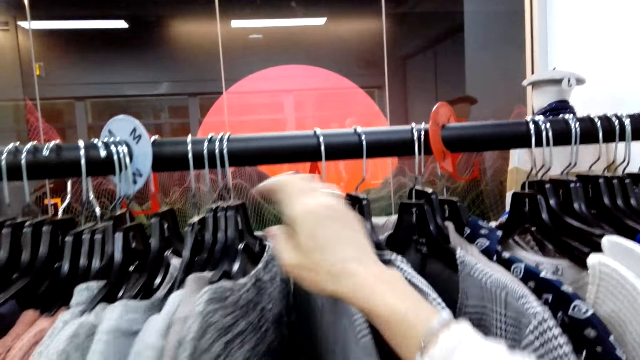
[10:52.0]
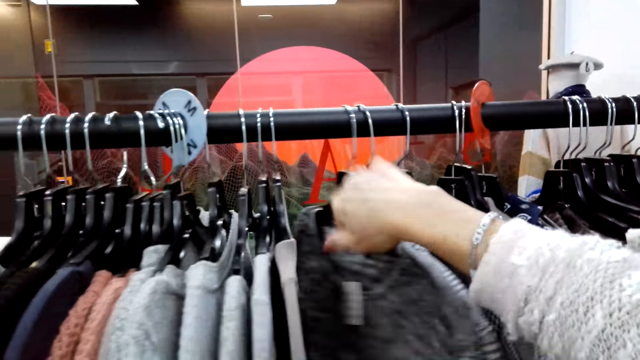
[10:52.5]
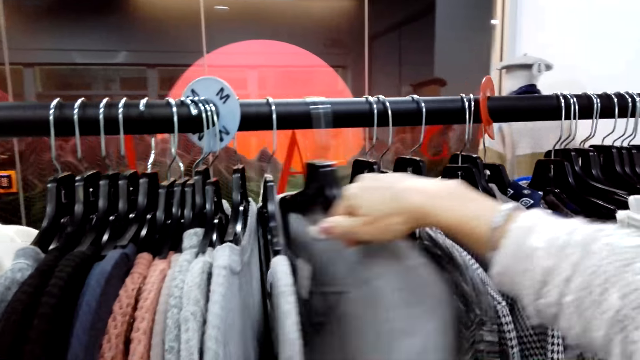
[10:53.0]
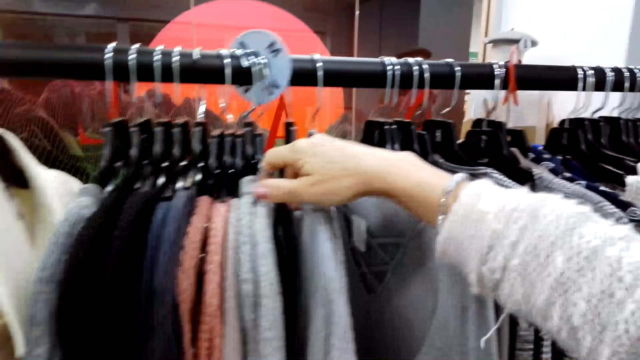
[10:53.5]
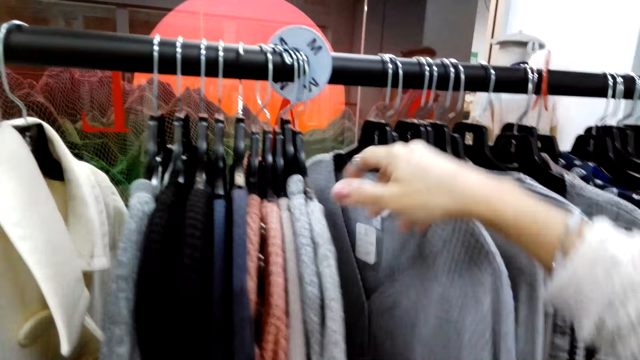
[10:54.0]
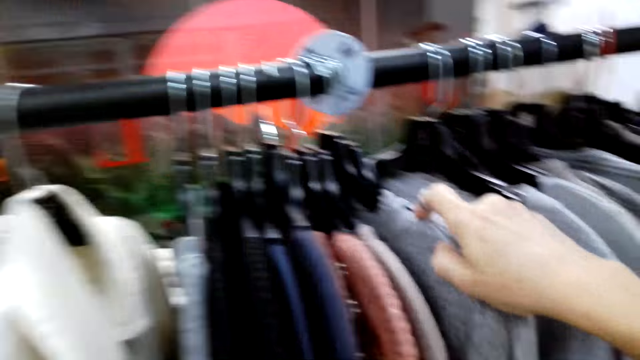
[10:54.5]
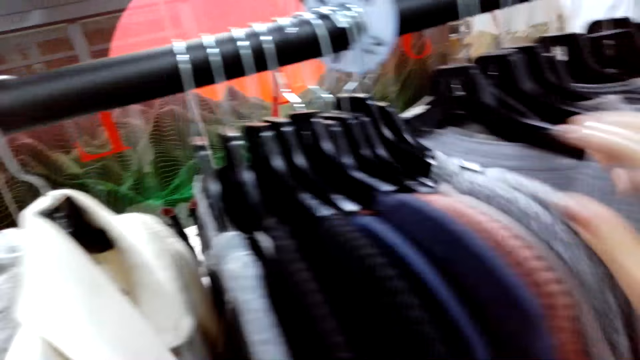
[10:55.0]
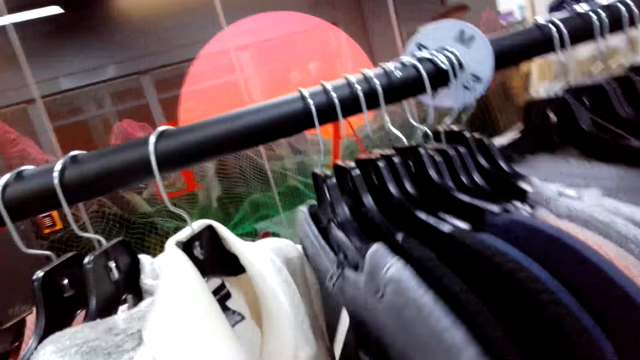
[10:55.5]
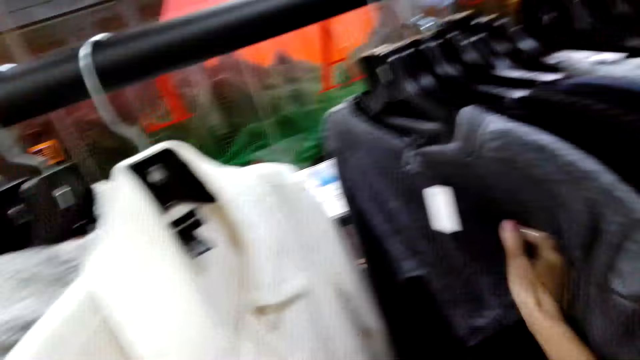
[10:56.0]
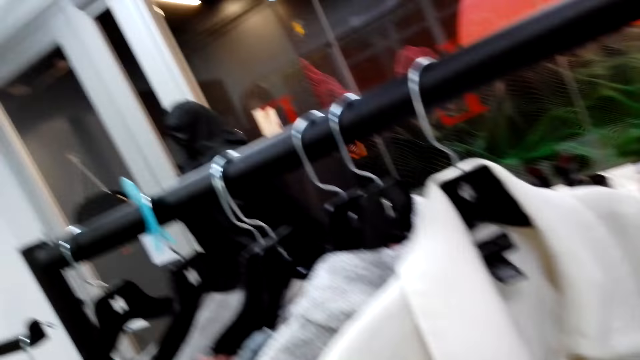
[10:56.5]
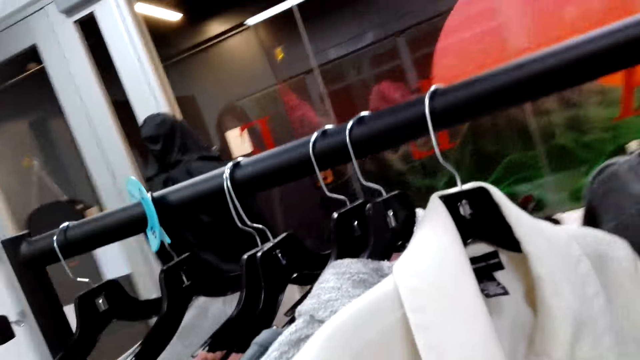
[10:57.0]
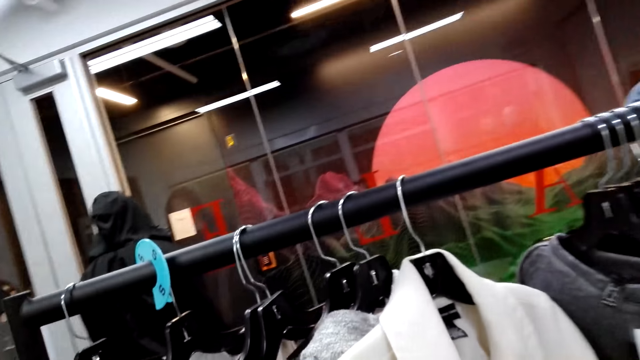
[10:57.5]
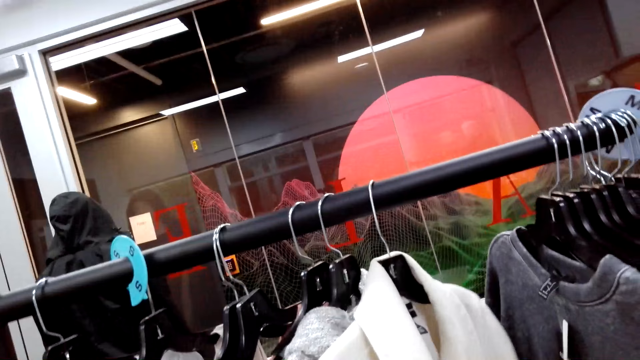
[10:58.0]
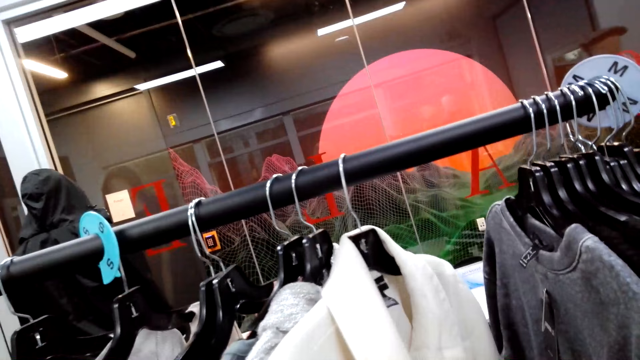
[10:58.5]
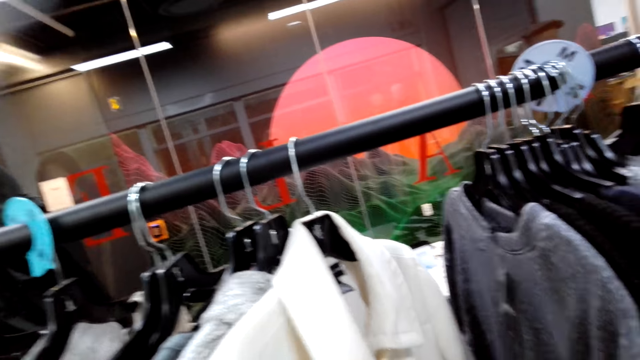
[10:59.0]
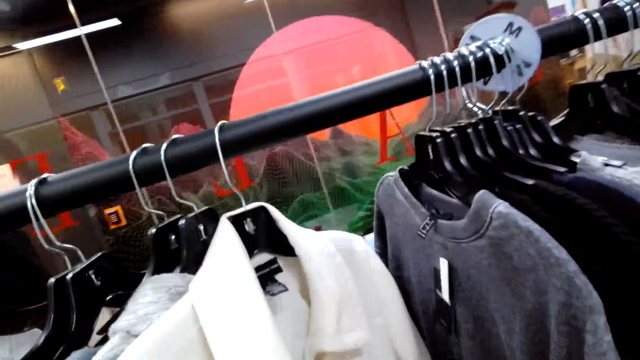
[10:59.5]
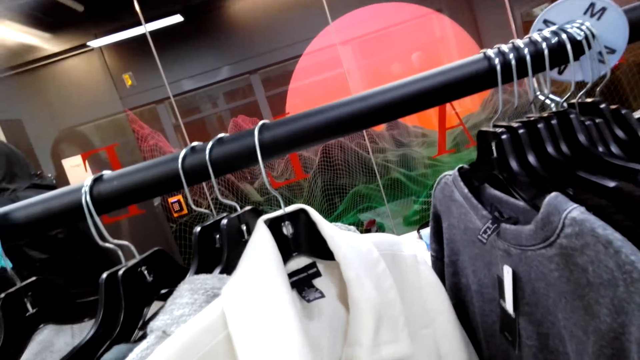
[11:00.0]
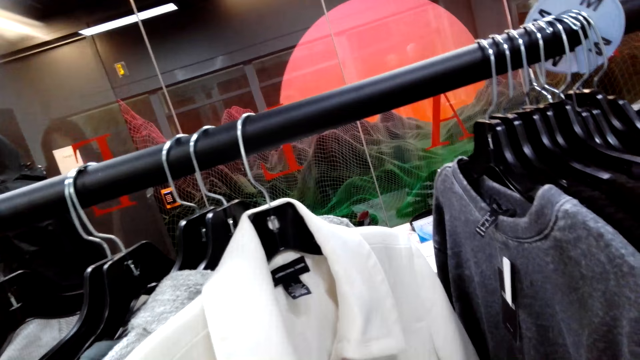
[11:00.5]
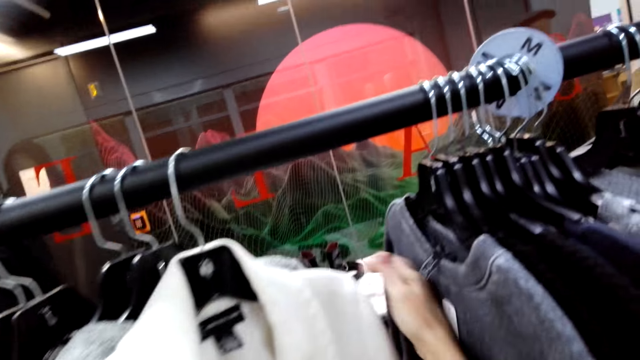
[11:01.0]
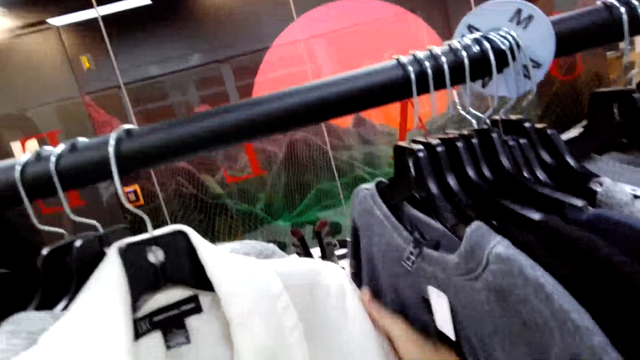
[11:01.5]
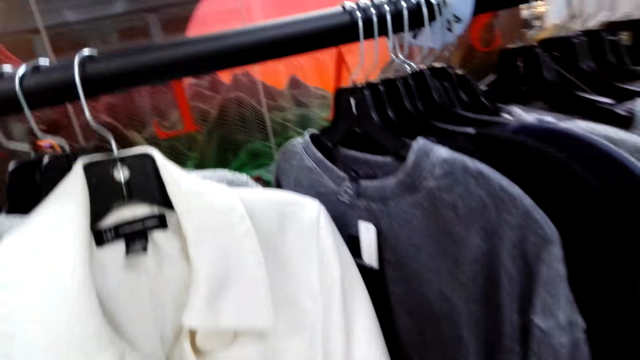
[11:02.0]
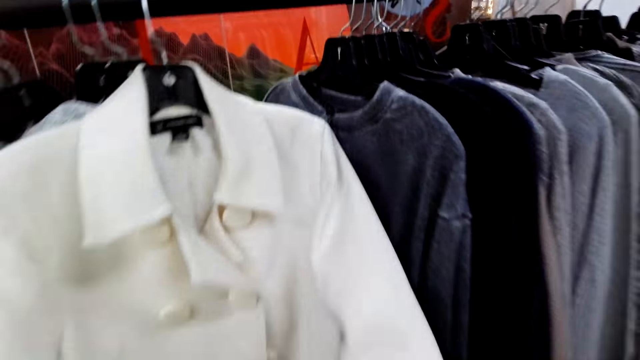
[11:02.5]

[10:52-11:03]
The camera wearer looks at clothes.

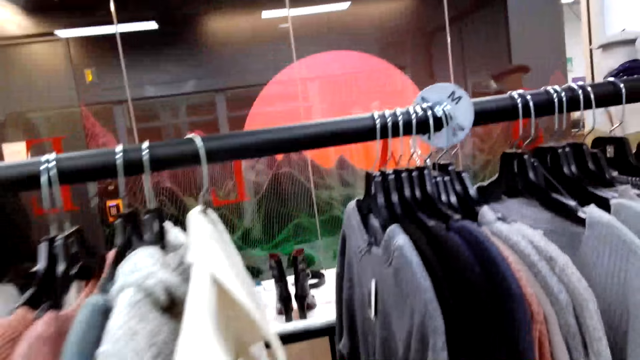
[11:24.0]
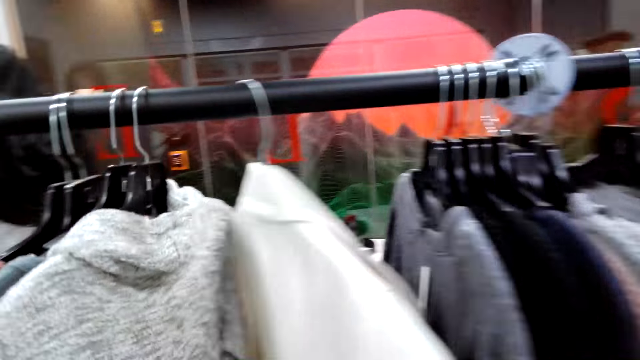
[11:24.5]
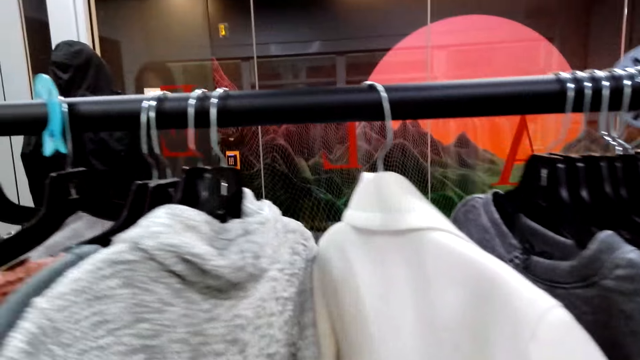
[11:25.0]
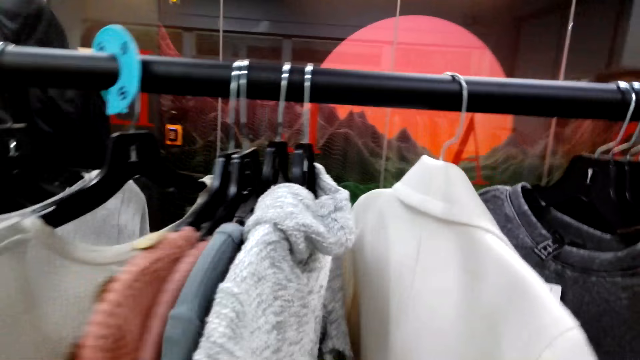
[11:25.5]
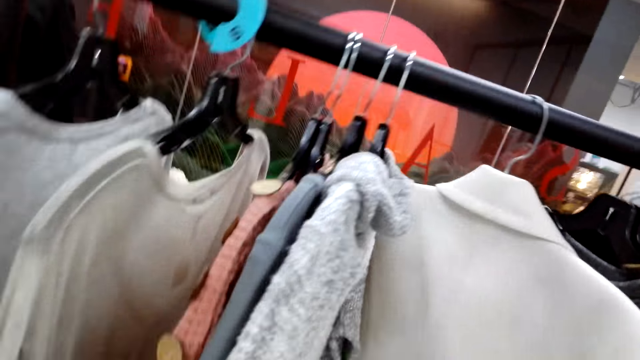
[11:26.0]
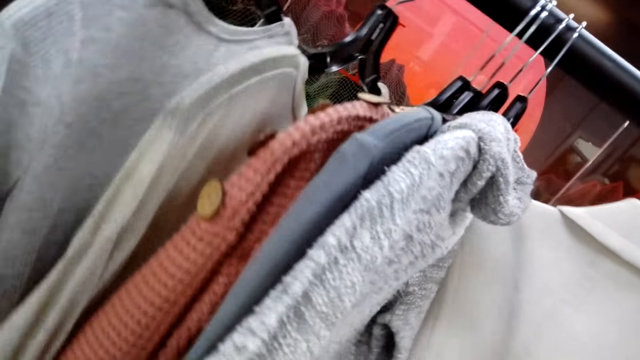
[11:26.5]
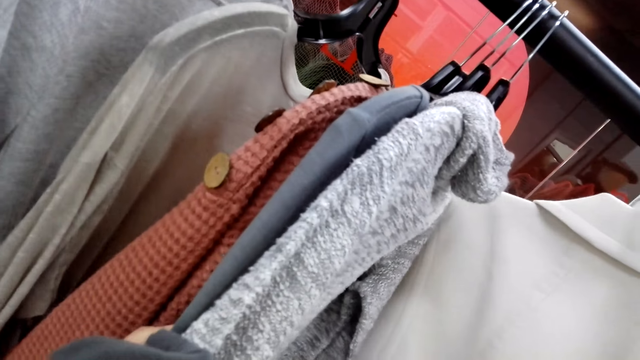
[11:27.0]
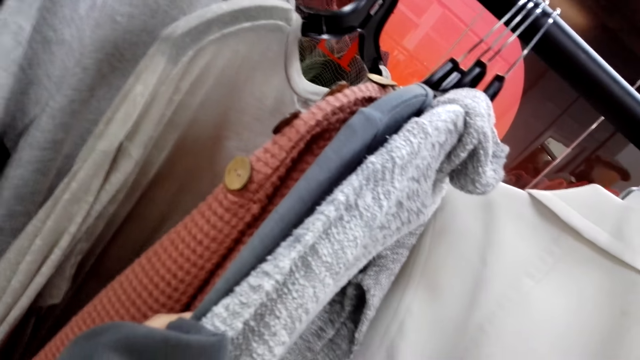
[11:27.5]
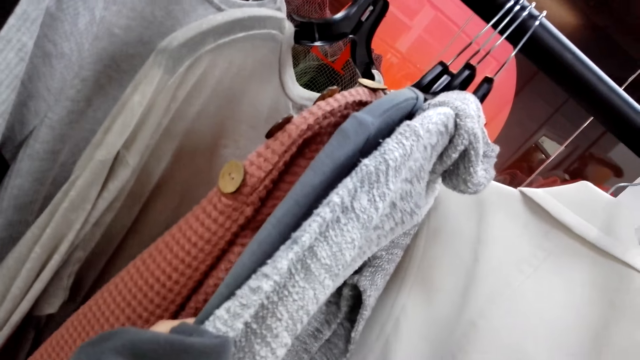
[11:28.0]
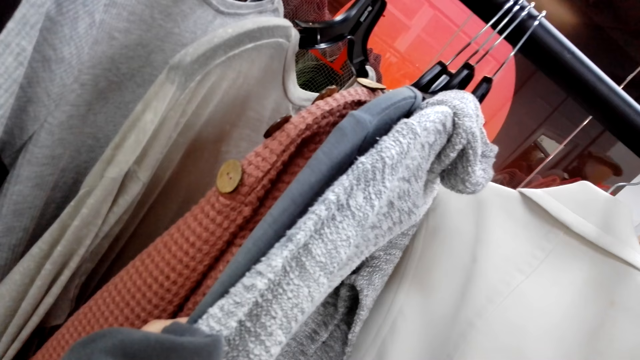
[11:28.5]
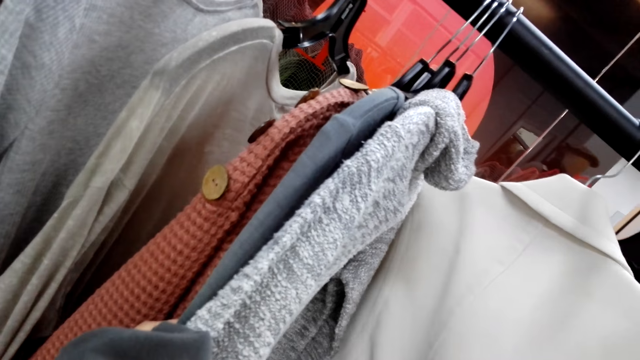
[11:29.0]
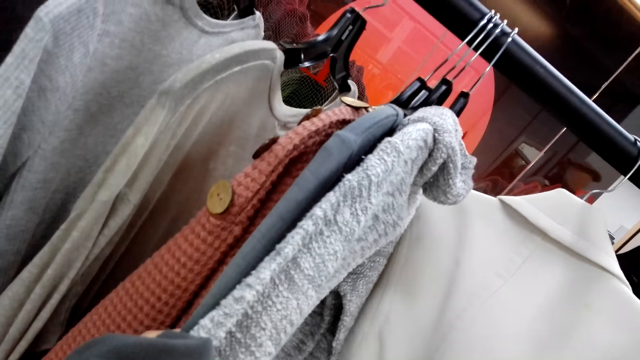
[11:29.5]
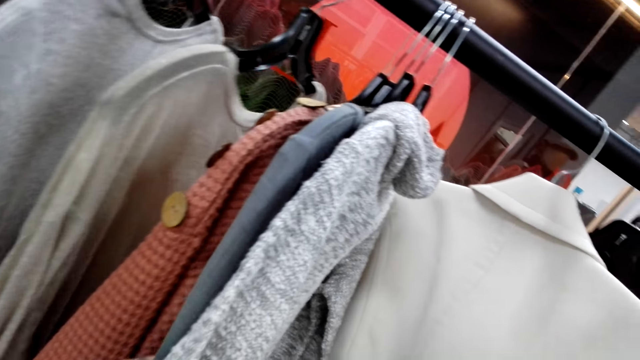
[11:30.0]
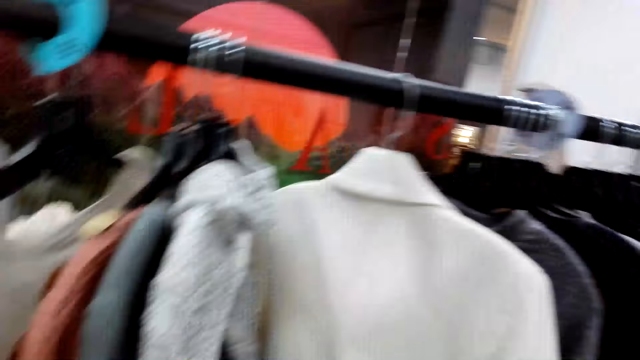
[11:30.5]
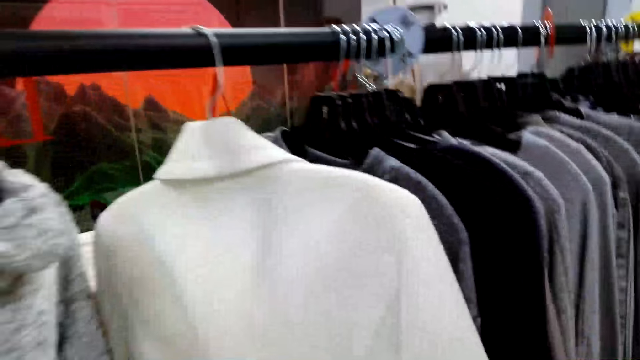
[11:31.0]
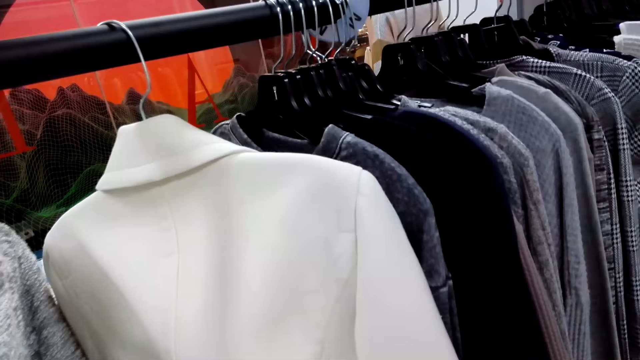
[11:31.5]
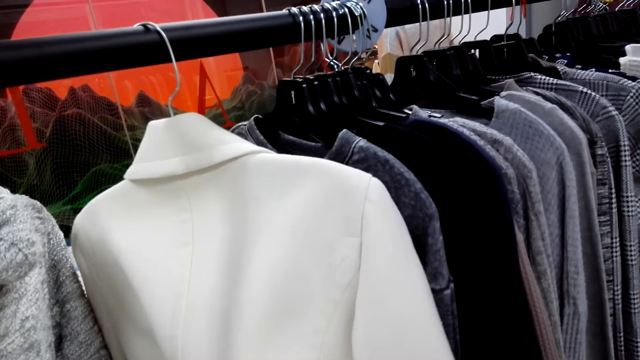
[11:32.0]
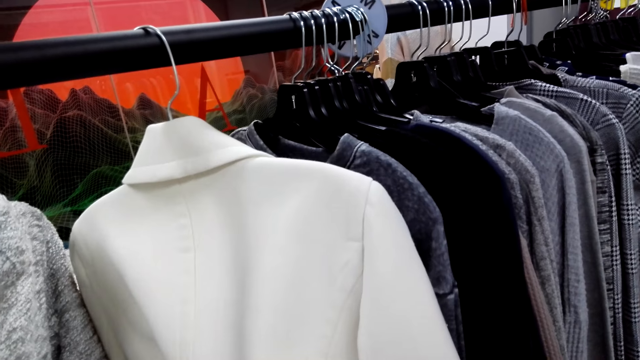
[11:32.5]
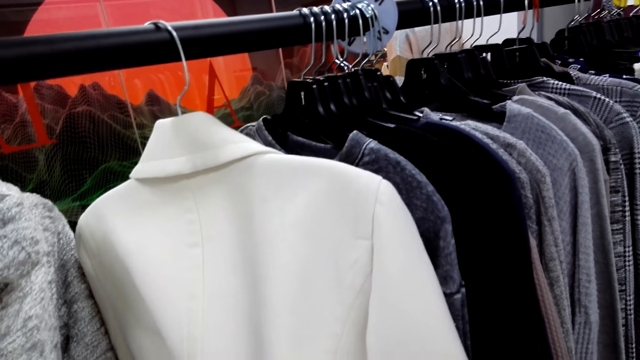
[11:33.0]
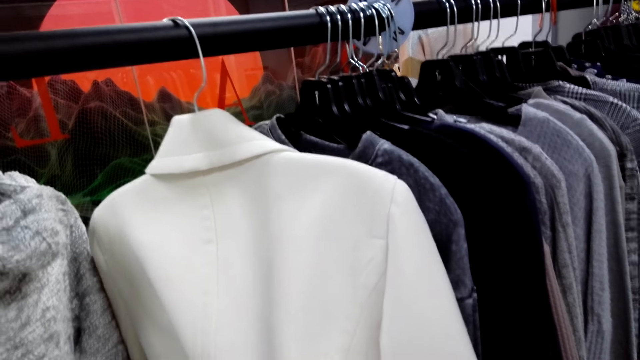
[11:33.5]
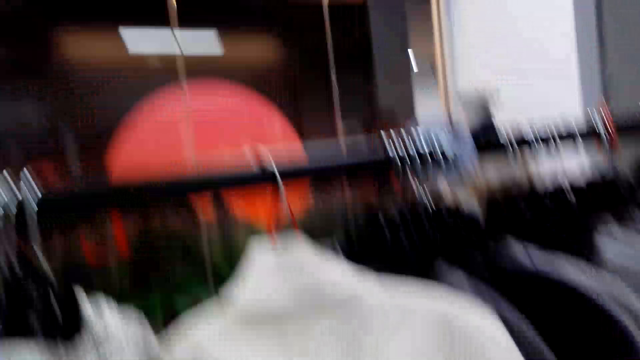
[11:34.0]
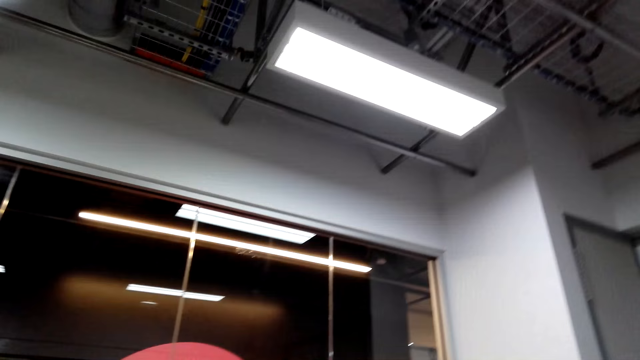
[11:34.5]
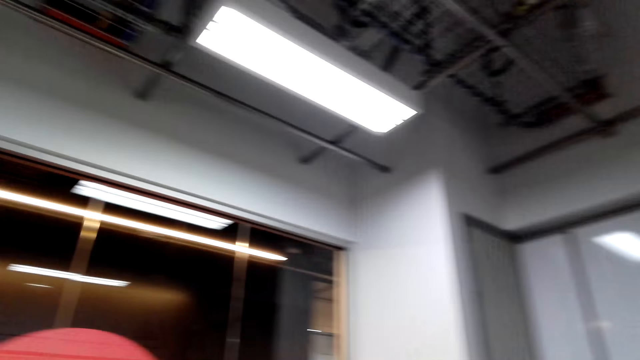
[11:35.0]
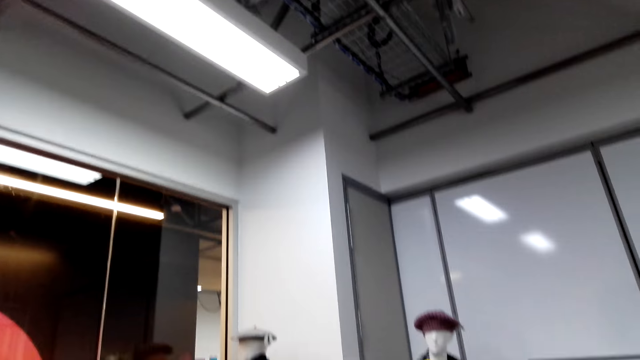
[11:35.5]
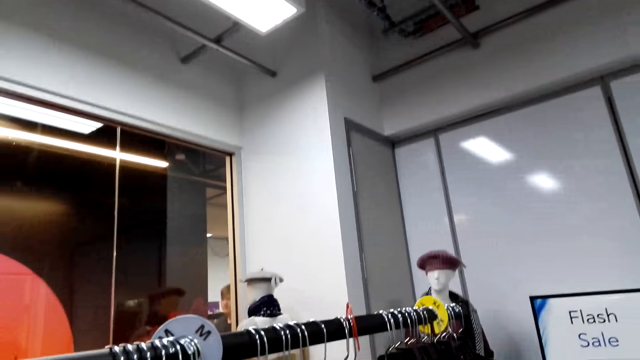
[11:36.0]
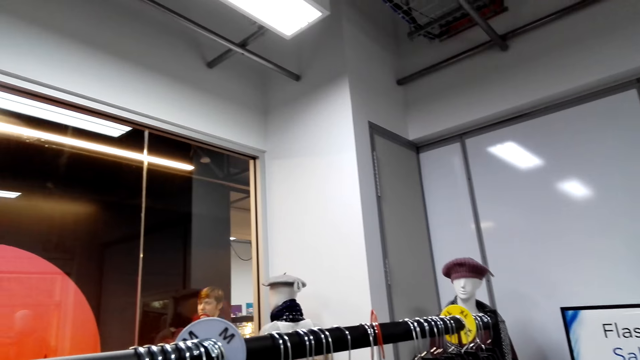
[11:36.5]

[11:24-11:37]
The camera wearer pushes clothes. They look around.
